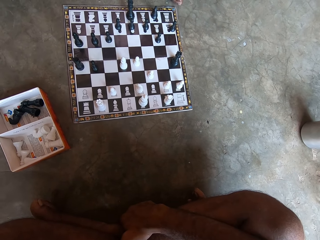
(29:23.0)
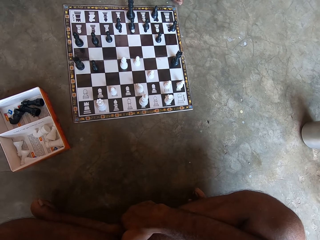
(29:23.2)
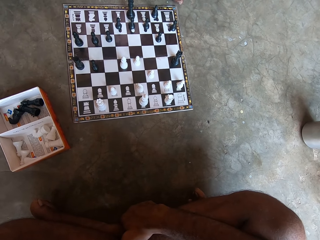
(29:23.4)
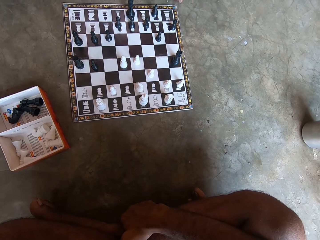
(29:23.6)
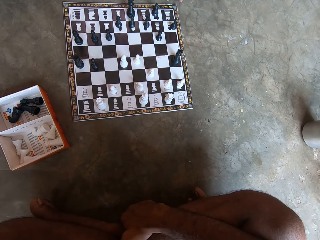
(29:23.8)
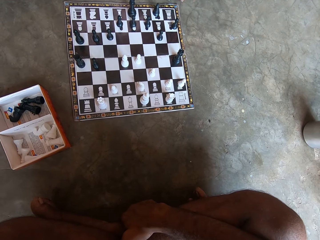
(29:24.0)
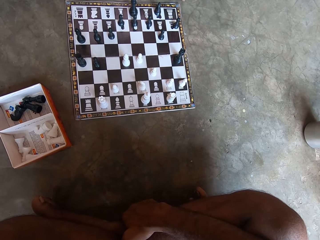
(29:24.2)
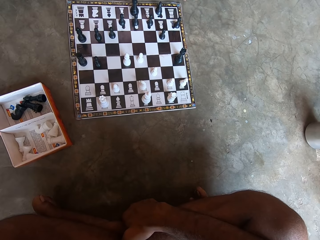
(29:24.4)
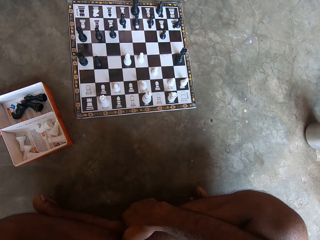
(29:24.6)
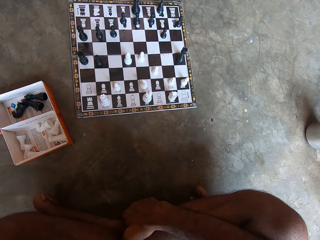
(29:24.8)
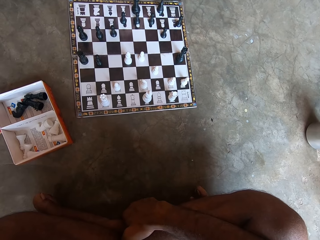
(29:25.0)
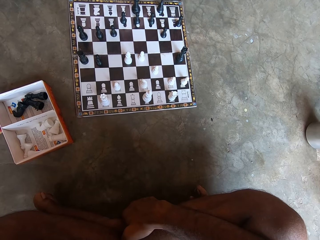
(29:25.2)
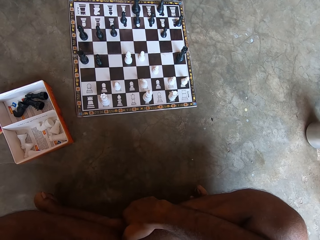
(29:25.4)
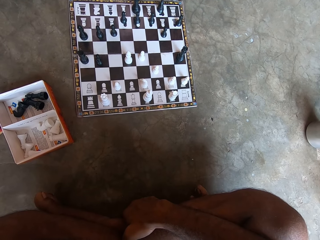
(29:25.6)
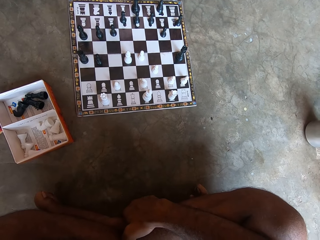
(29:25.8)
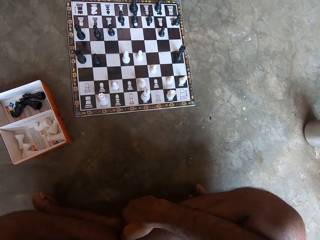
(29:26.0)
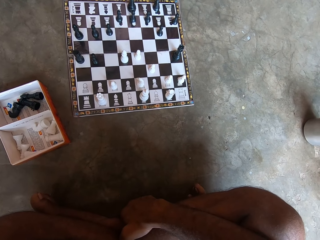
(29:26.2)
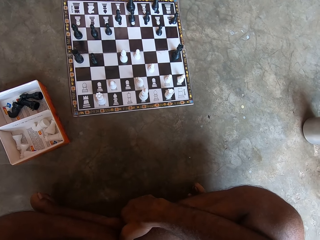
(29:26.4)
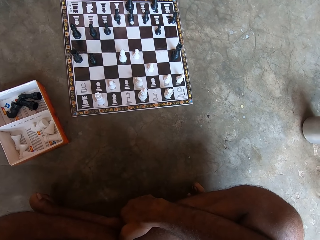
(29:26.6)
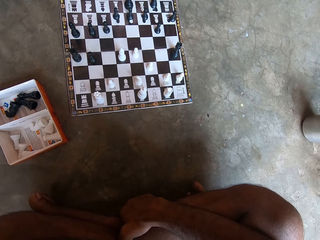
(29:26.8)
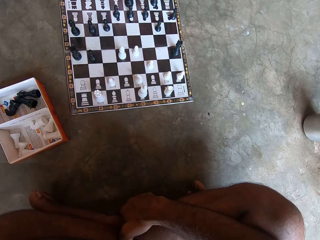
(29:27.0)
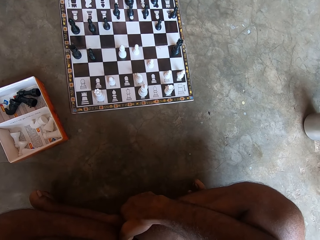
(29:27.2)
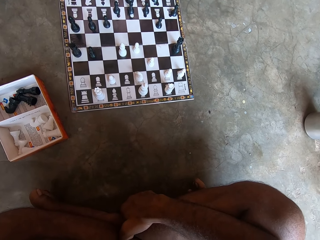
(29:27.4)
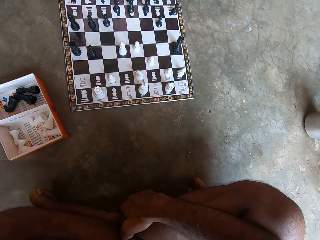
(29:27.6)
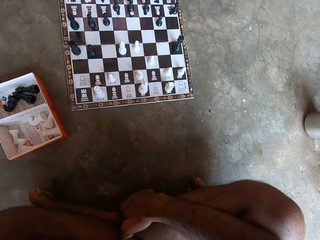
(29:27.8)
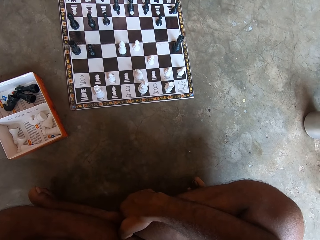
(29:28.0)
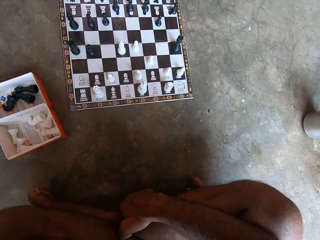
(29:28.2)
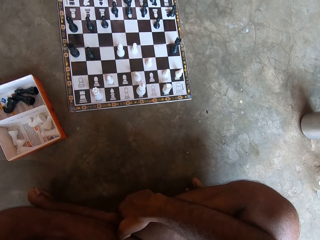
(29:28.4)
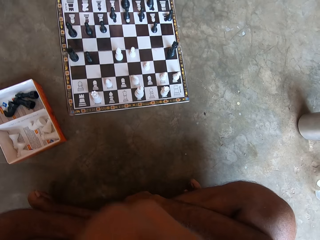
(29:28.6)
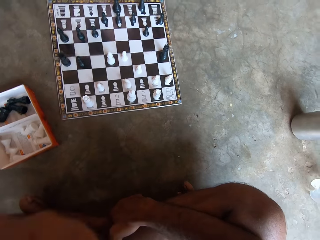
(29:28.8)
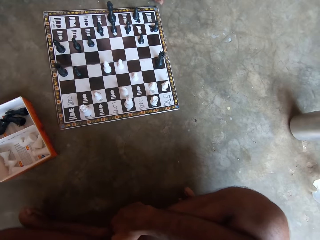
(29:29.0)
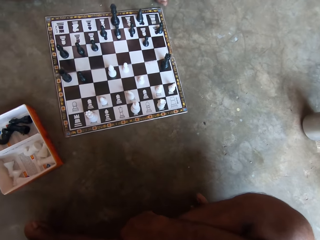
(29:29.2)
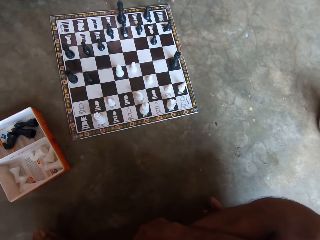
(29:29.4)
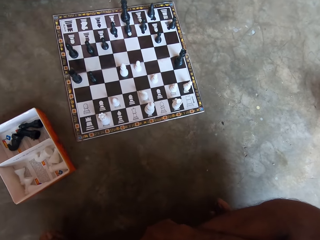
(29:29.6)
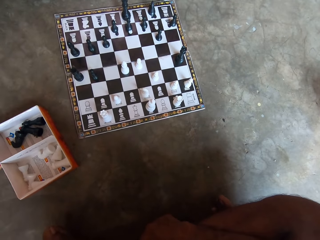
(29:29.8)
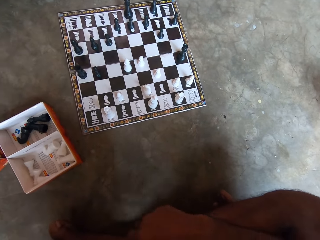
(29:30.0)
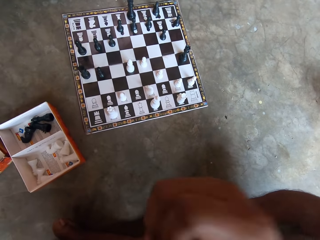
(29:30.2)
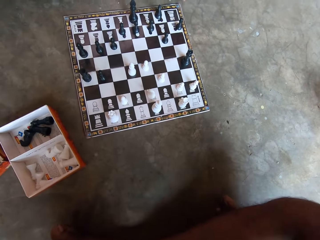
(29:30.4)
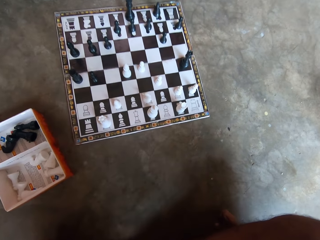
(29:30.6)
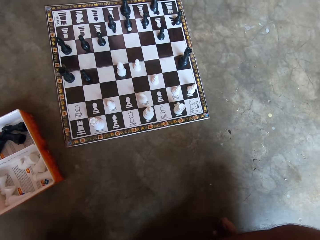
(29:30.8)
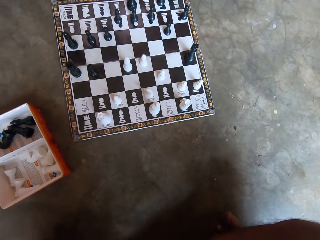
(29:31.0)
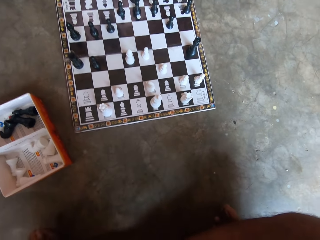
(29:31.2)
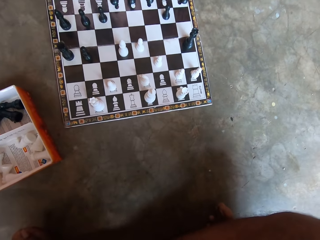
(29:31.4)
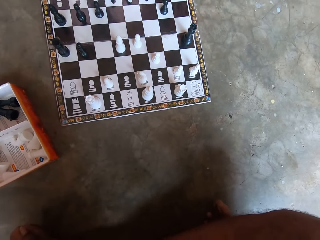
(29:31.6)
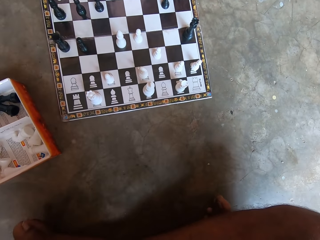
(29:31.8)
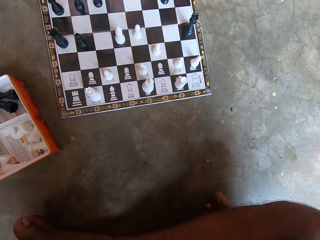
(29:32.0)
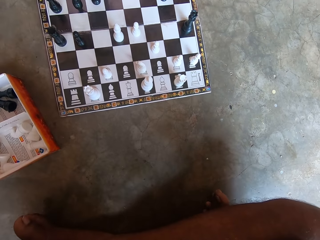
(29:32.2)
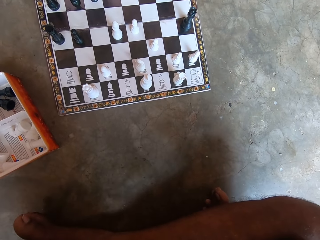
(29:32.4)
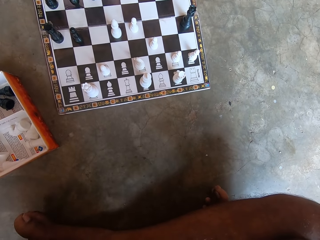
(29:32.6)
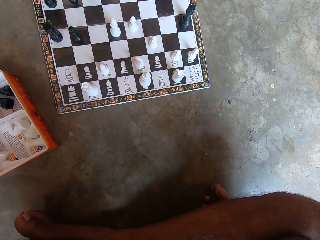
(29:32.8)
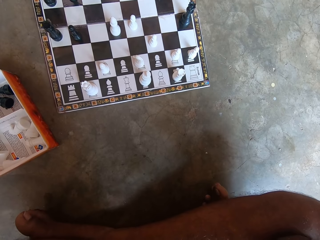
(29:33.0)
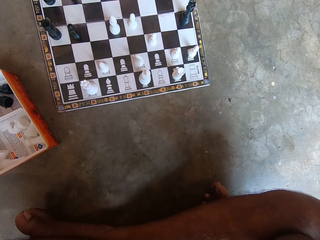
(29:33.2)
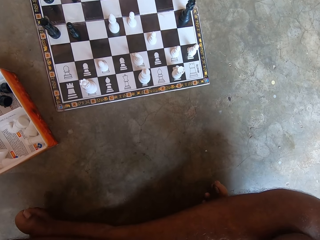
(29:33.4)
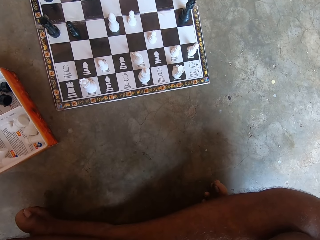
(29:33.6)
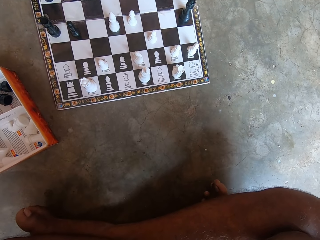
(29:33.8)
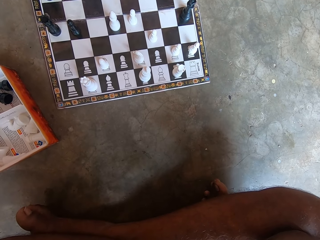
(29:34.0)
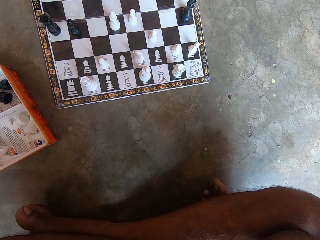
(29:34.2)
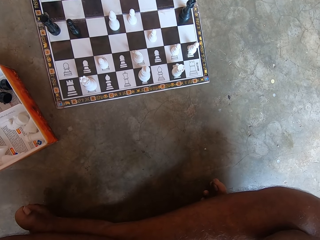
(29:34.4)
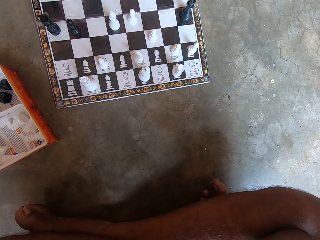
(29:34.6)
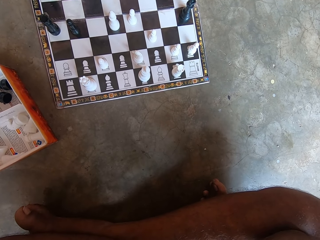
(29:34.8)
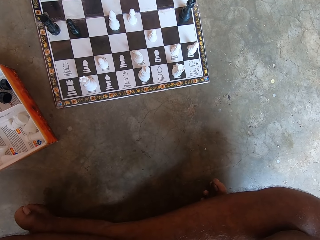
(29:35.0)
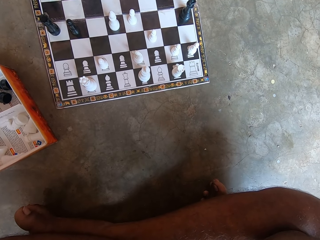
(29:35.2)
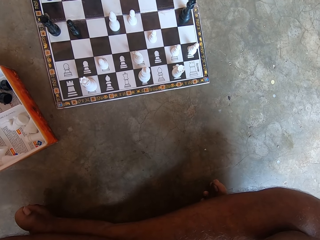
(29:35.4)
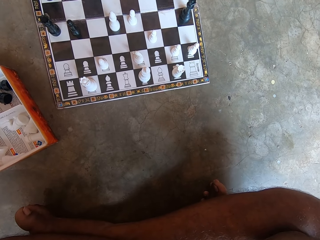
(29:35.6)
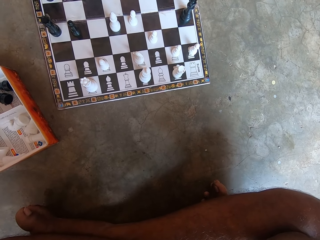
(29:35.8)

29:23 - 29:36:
The camera wearer lifts his hand.

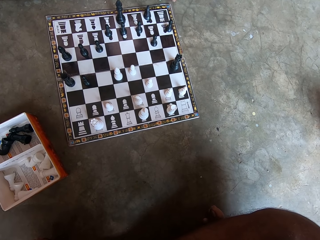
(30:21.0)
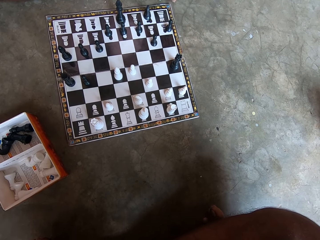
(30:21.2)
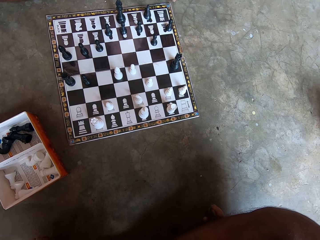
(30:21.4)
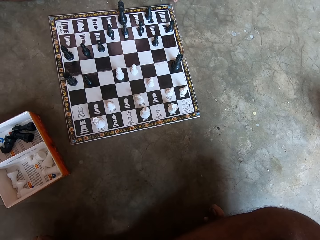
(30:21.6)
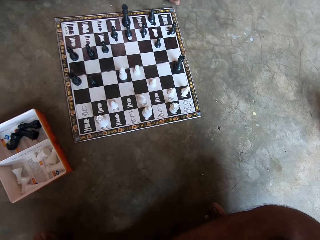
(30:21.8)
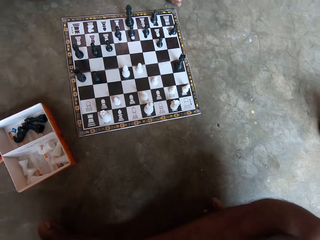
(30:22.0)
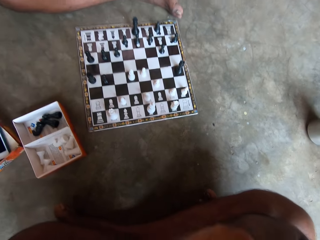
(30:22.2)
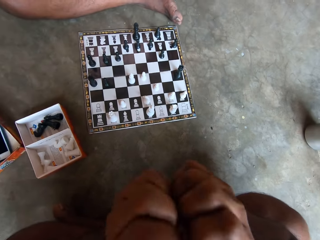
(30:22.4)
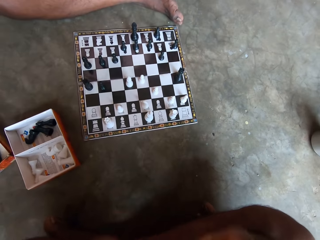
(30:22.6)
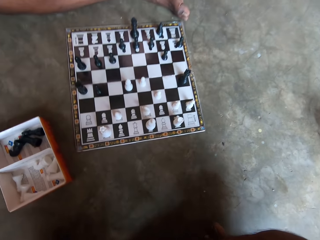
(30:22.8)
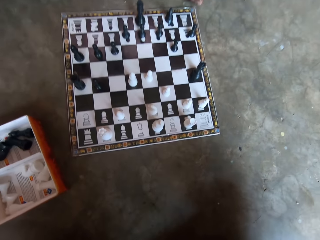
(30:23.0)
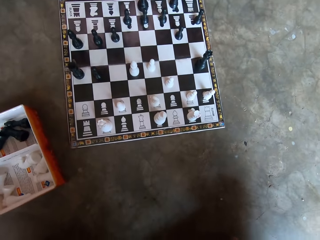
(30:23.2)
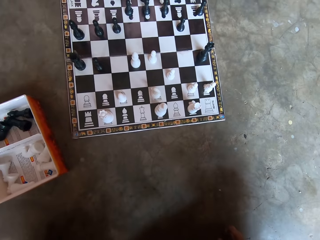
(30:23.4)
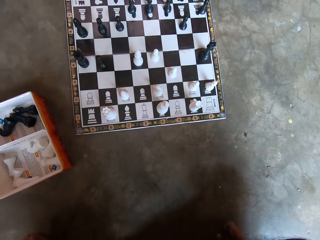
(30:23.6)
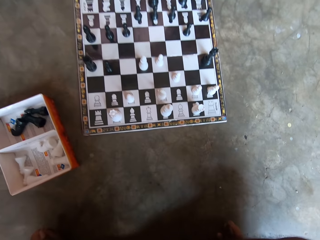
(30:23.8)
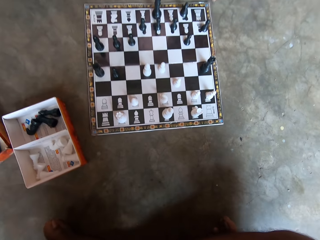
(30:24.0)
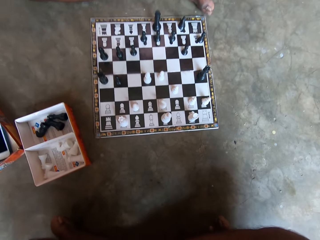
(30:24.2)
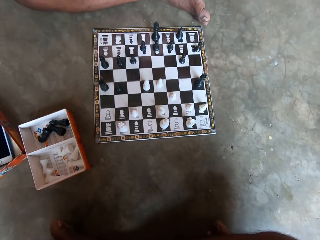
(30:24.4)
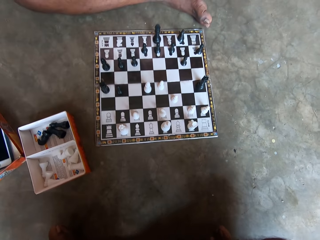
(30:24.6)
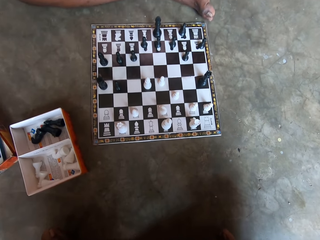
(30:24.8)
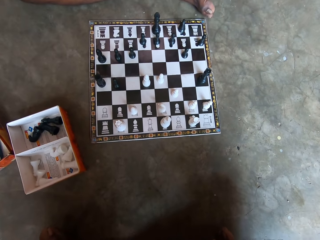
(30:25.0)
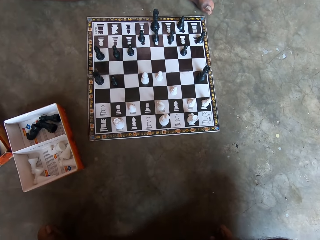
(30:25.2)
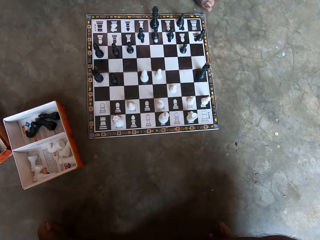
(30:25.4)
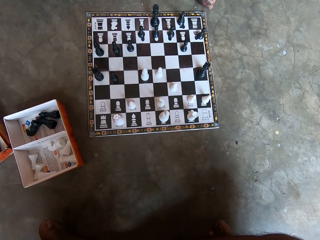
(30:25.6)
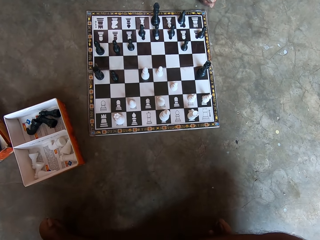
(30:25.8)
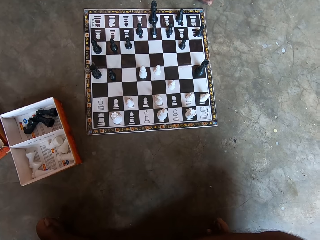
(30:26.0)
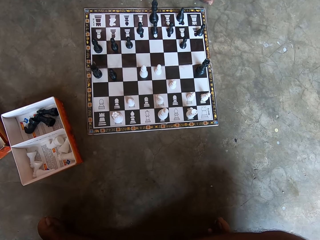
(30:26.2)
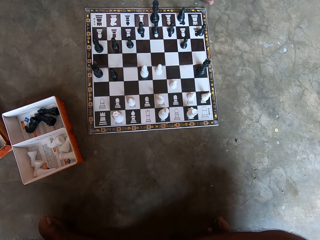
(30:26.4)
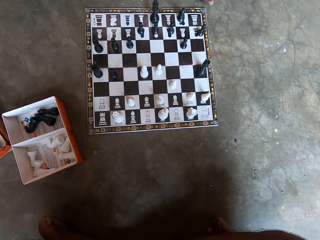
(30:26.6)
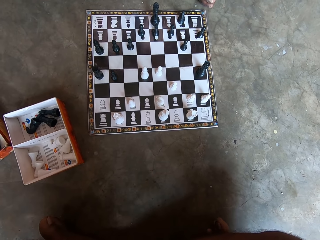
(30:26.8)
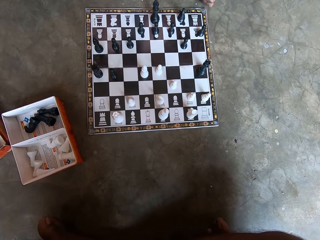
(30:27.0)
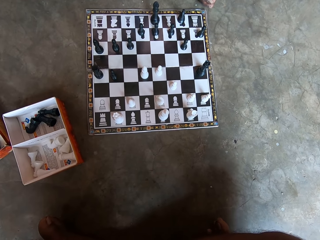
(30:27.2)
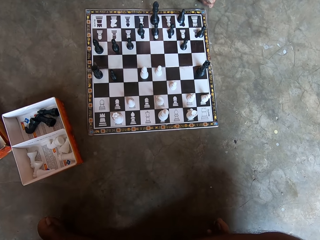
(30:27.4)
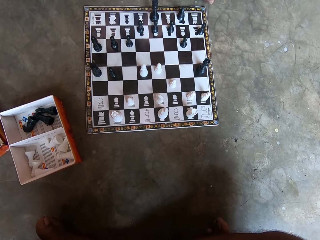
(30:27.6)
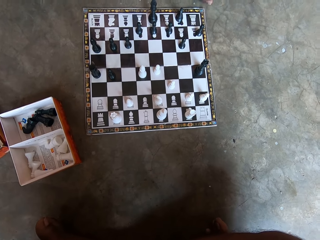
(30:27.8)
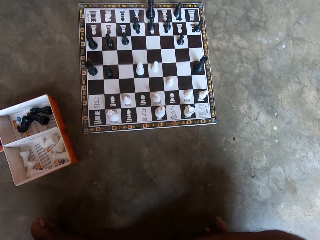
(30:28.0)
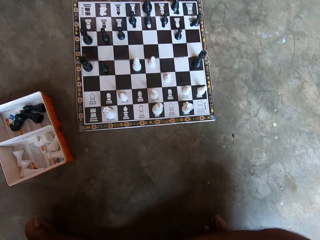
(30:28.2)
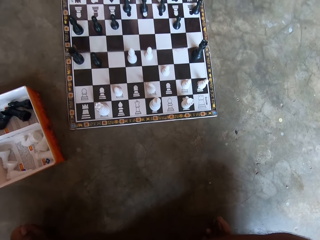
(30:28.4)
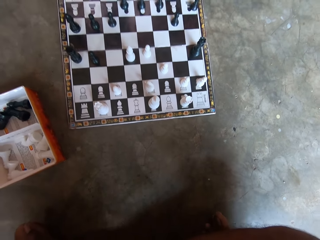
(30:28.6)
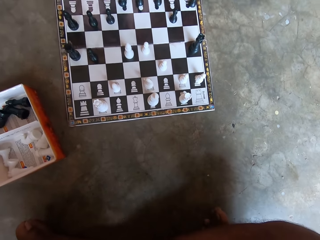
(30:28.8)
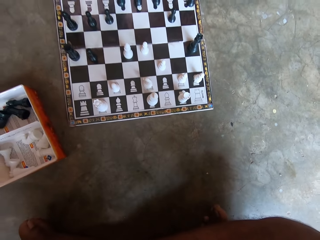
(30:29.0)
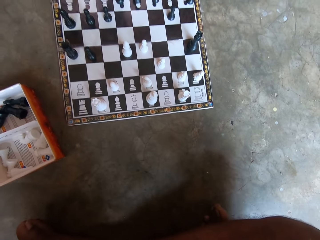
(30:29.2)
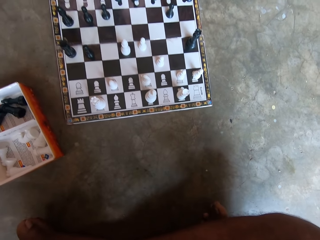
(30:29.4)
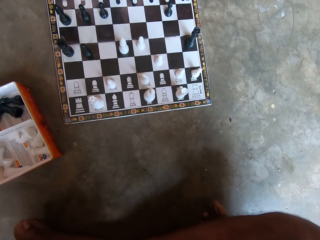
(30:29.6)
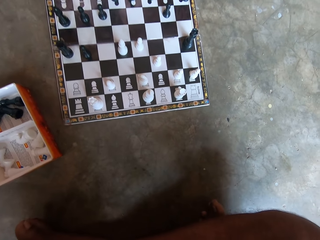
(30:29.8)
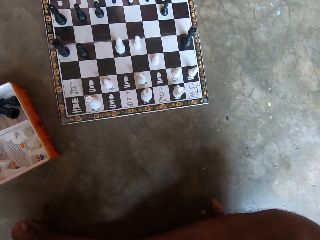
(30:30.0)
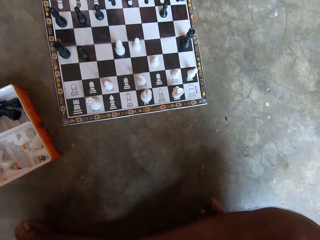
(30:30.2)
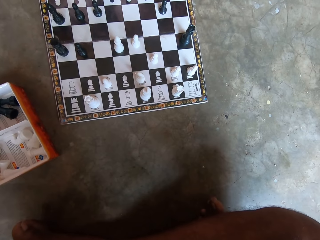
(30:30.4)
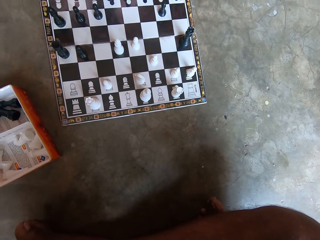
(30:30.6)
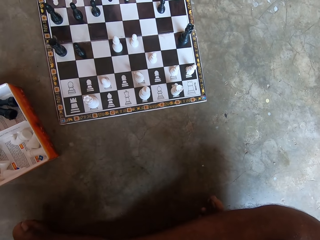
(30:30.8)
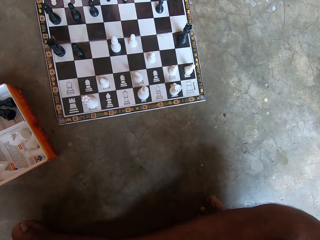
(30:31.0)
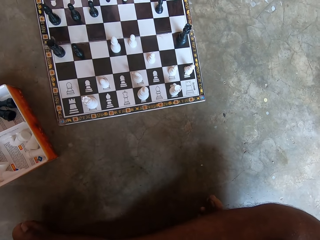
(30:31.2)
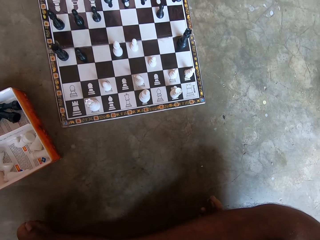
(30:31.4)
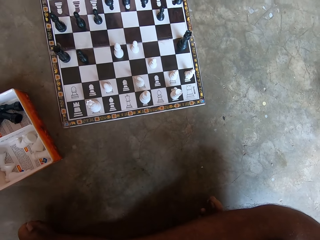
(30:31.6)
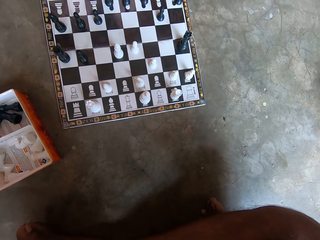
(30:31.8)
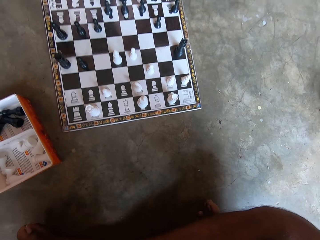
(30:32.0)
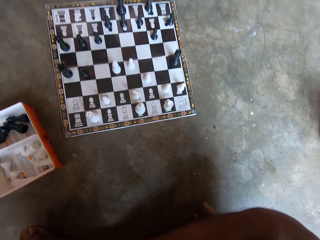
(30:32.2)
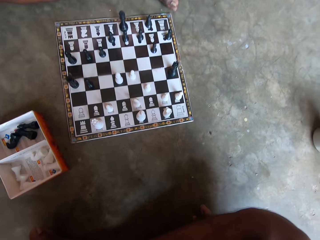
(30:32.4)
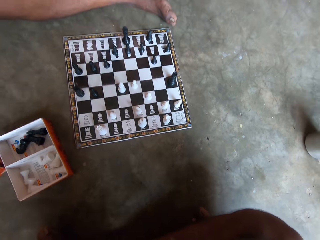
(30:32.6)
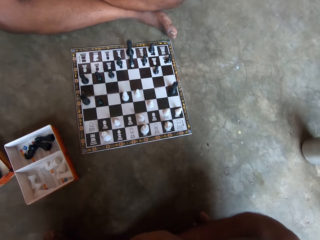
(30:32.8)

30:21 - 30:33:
The camera wearer moves his hands.
